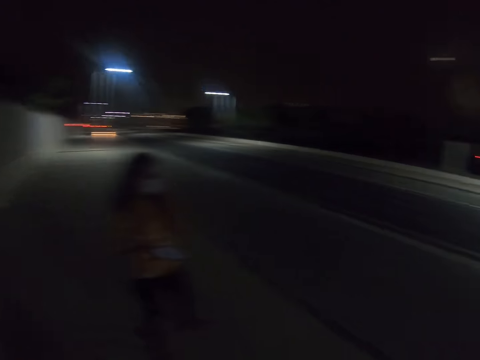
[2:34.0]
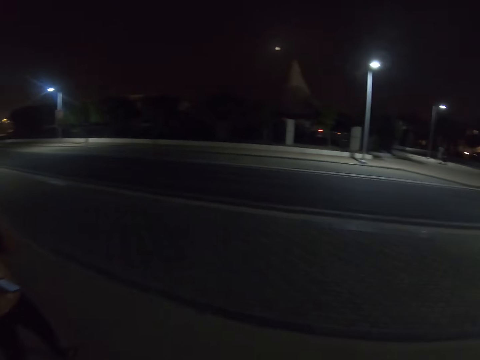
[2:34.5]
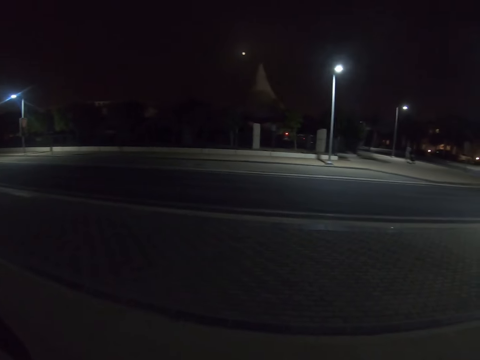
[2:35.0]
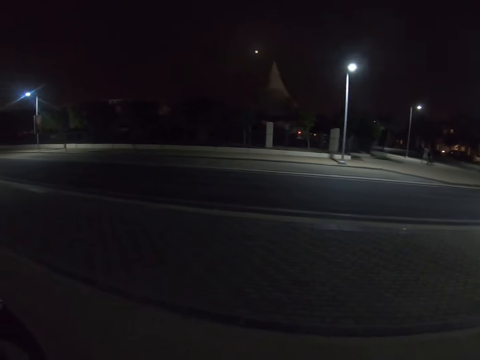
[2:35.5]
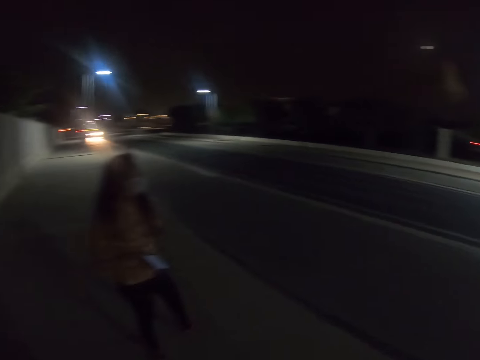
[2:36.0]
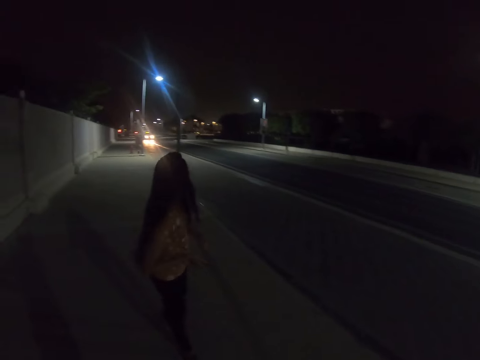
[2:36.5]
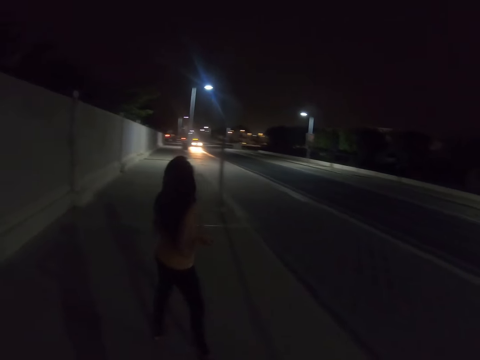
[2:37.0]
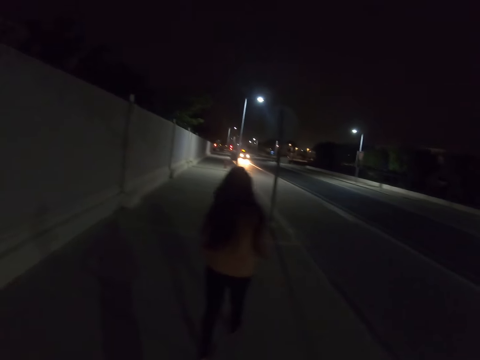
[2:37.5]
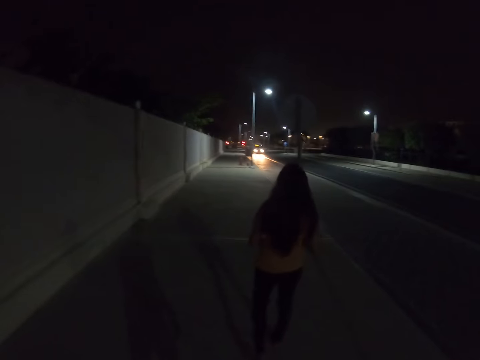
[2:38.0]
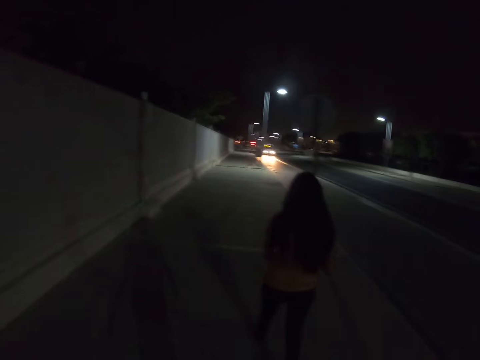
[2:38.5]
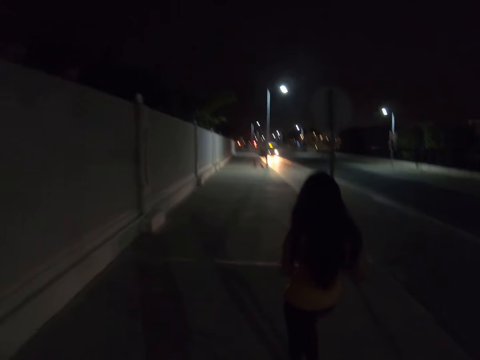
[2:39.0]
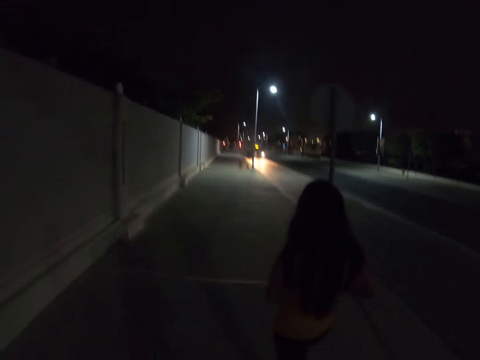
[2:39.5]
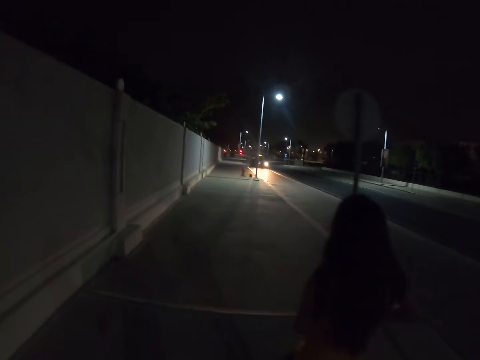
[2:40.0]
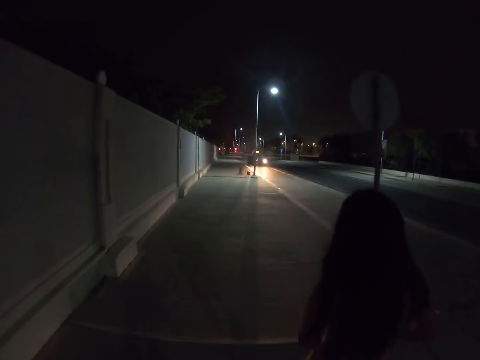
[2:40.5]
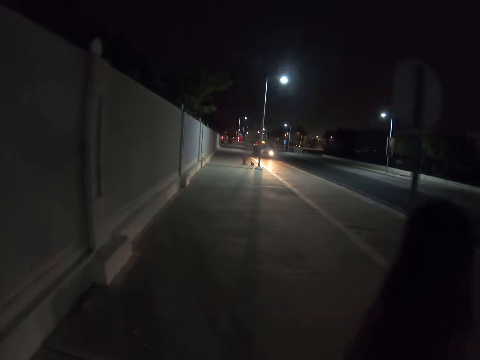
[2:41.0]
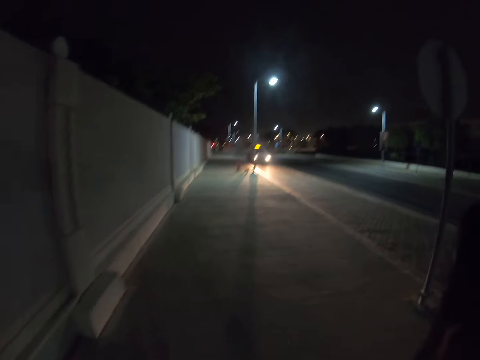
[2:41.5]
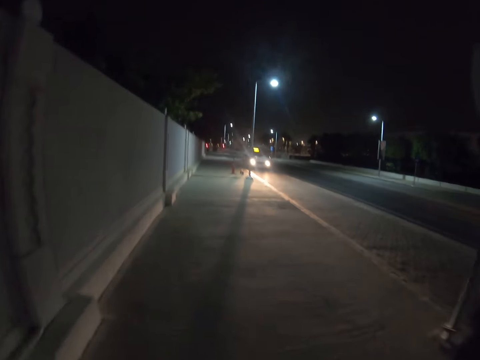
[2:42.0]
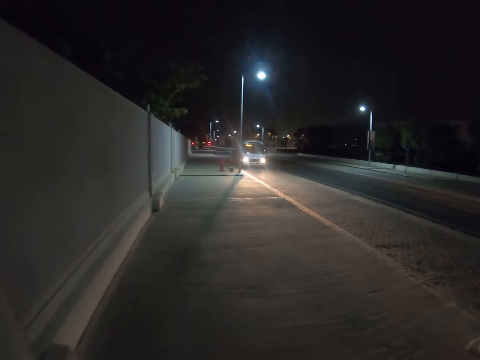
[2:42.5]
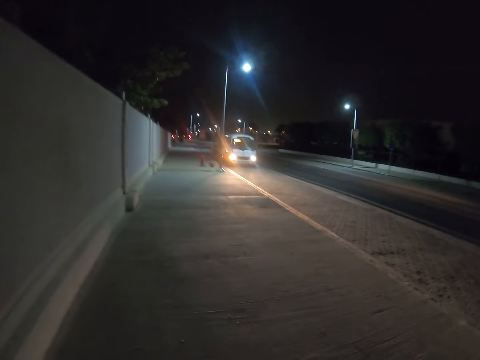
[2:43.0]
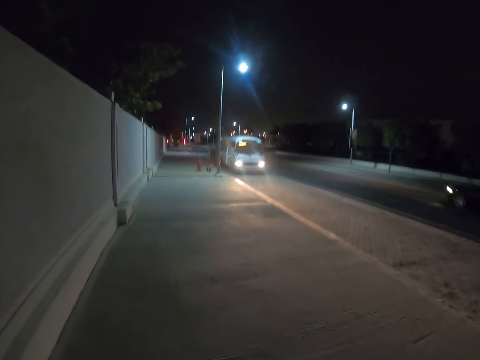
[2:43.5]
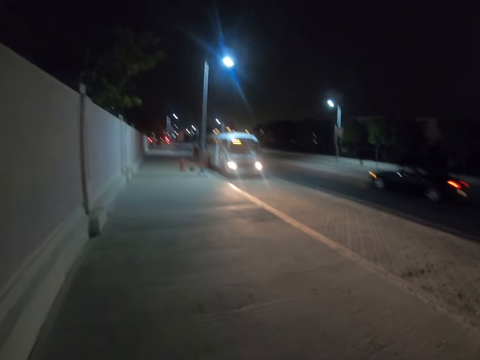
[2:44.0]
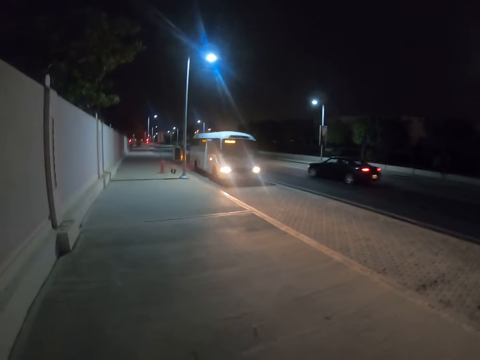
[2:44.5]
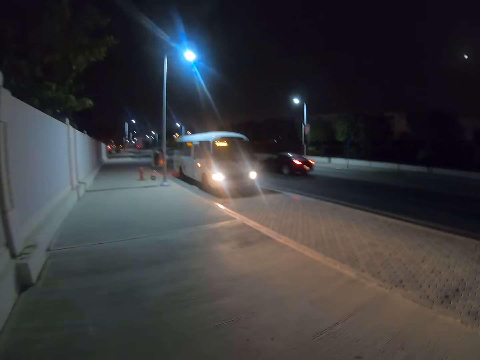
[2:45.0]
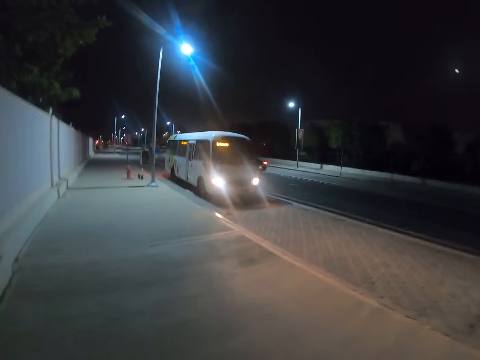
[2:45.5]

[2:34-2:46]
The camera wearer looks around the road. A woman looks around. The woman walks on the sidewalk. The camera wearer walks on the sidewalk.

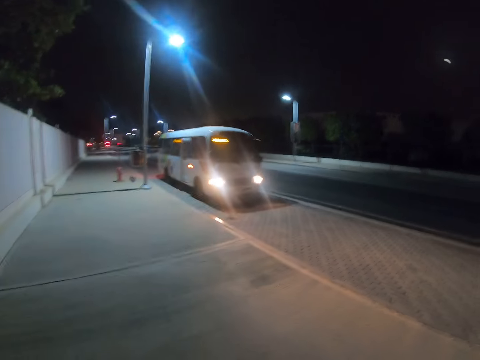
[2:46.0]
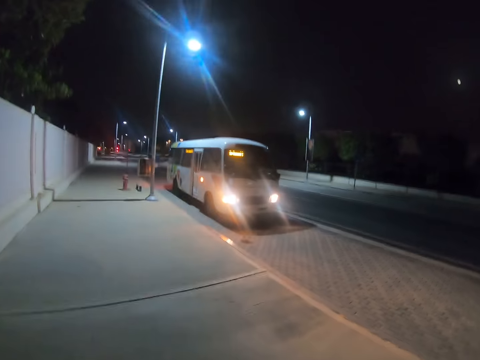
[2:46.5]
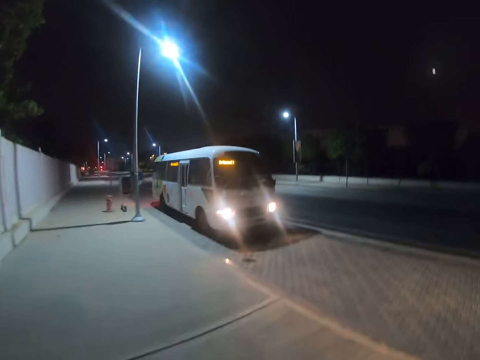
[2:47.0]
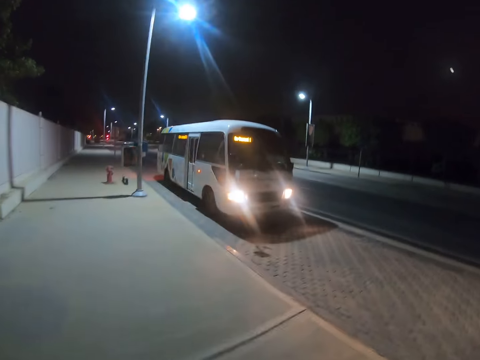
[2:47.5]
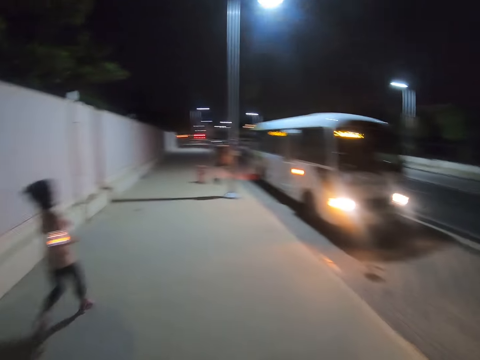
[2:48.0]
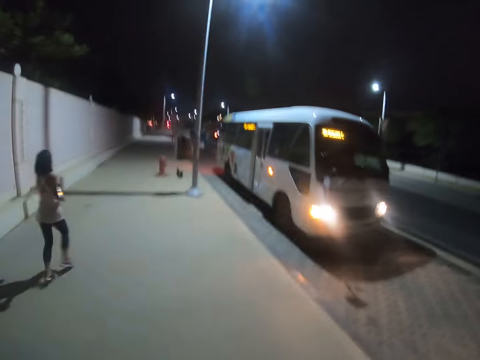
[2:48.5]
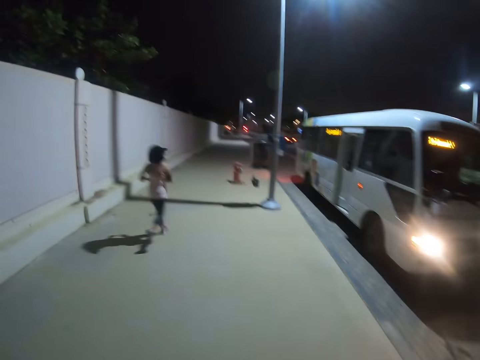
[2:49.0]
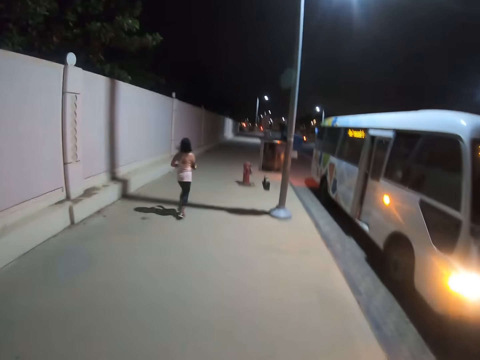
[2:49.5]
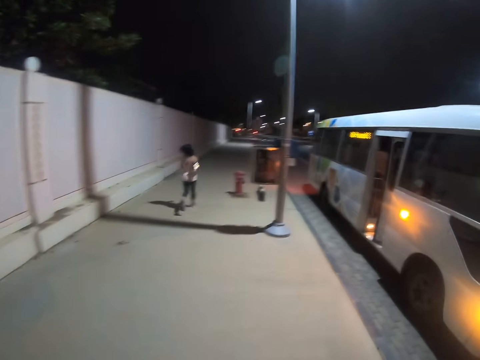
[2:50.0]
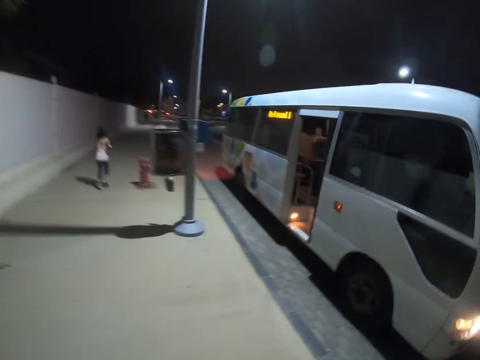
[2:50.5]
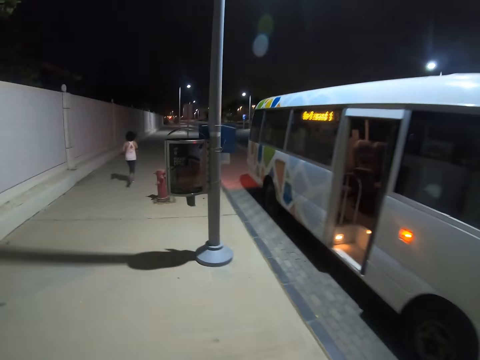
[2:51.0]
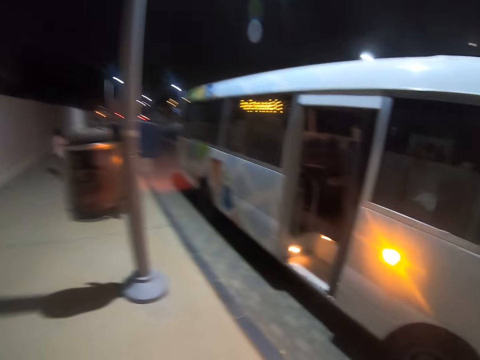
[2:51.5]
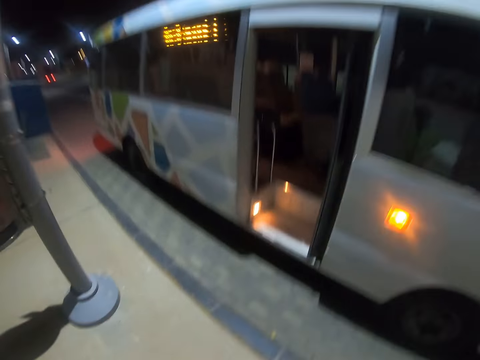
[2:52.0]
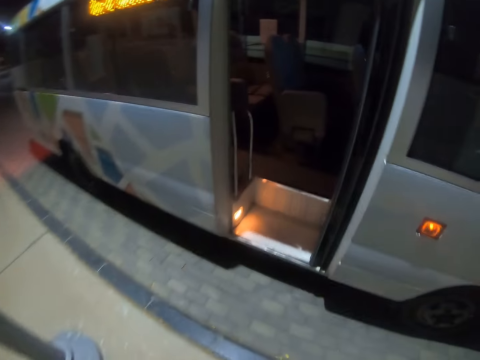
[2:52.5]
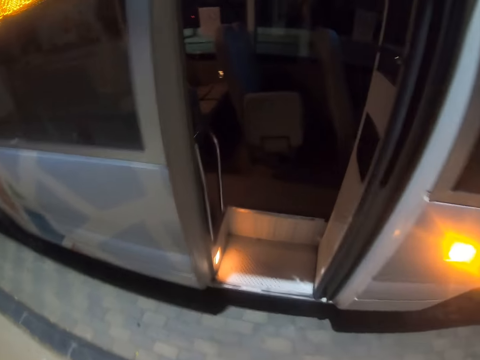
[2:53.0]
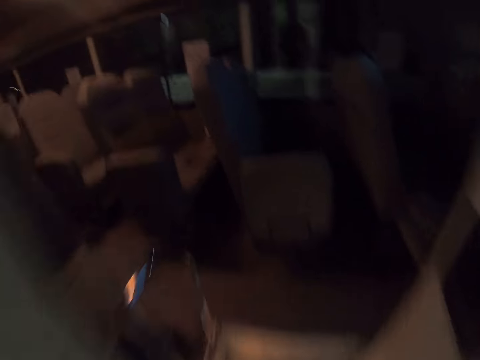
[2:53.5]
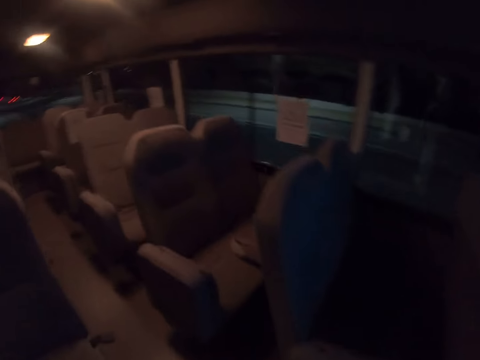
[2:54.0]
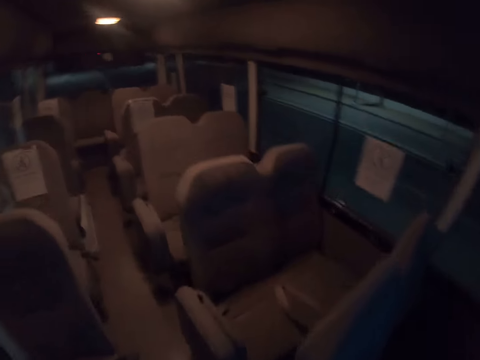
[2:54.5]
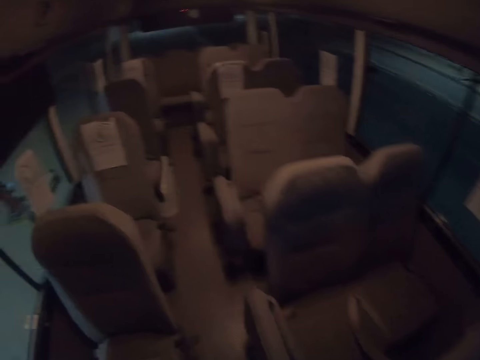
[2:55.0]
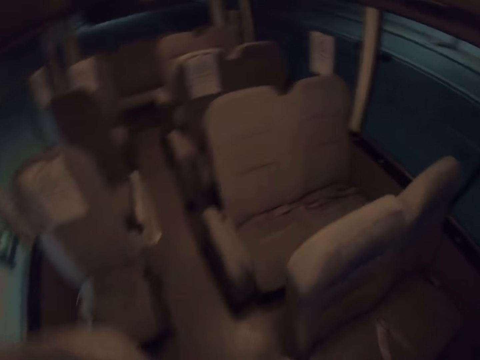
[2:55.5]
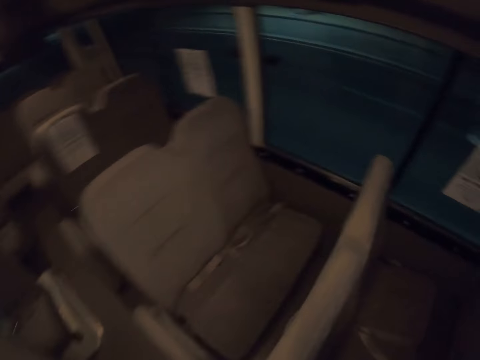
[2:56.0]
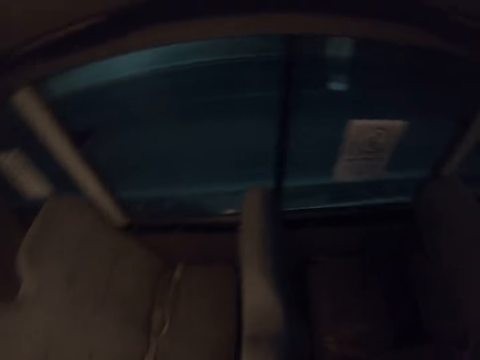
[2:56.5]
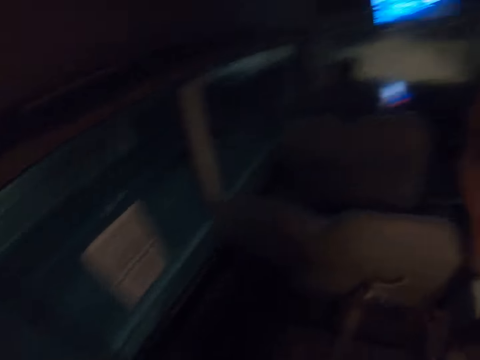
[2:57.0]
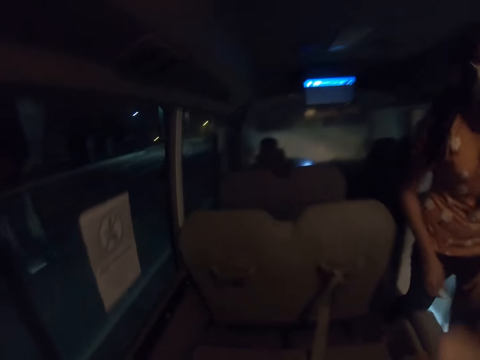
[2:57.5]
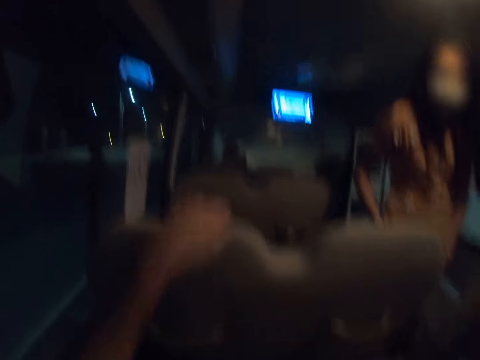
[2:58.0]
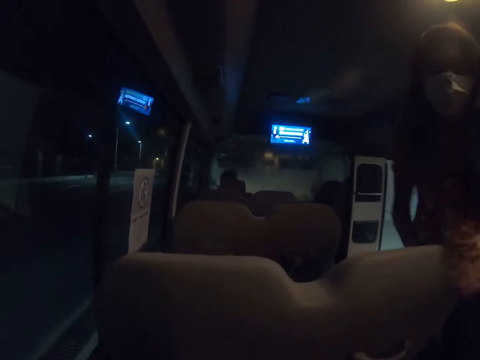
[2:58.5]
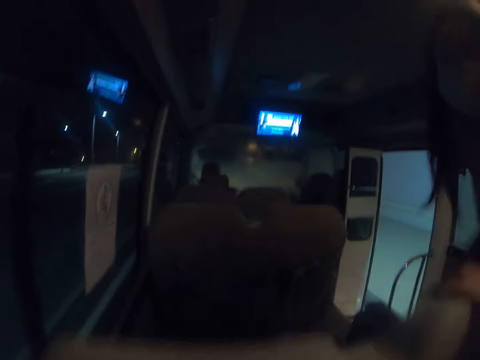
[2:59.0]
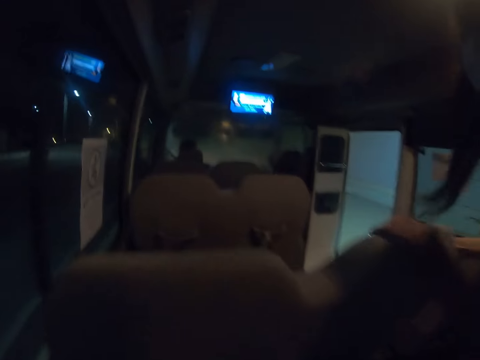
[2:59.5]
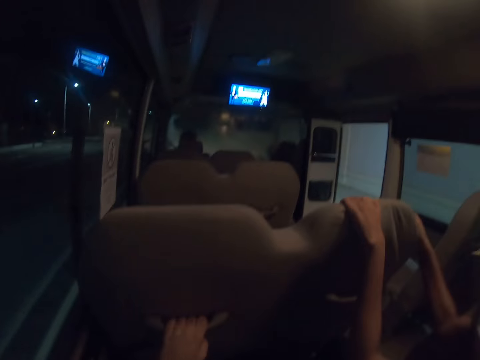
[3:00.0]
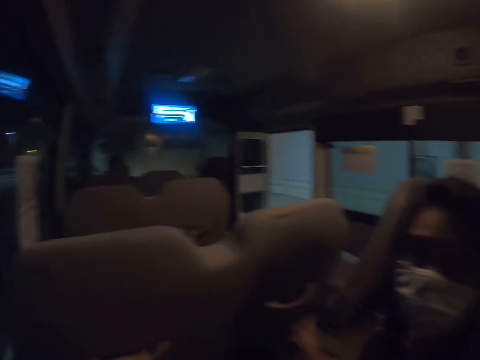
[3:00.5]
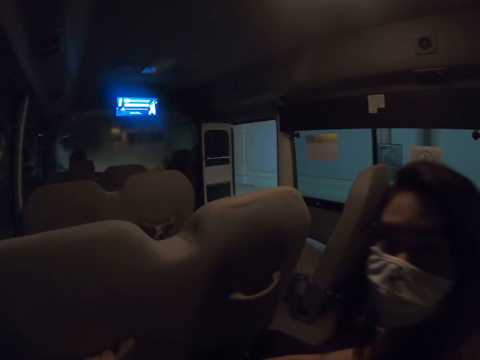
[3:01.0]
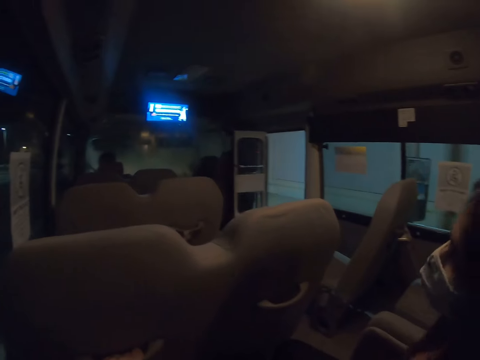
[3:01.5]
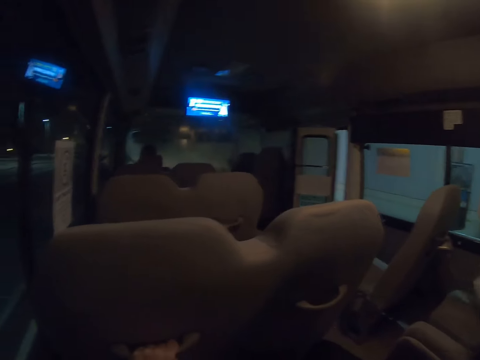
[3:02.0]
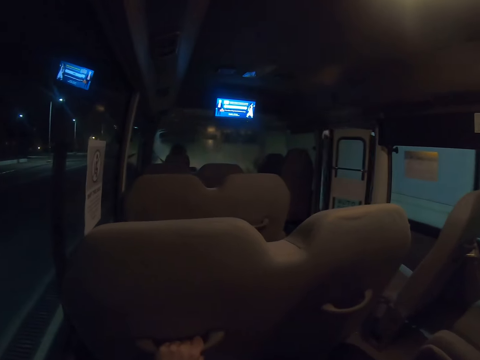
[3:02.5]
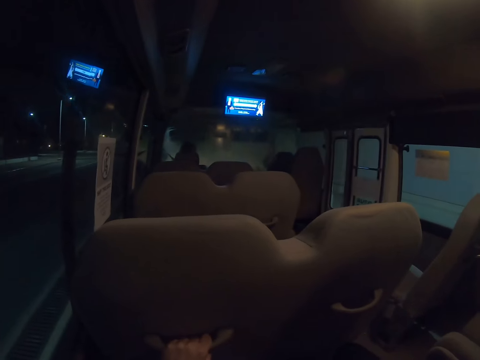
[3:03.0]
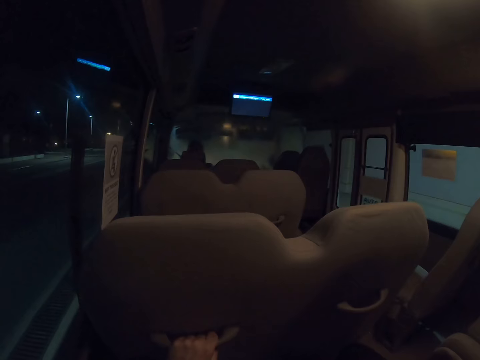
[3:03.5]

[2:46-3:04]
A person runs on the sidewalks. The camera wearer gets in the bus and walks in the bus. They sit on the chair in the bus. A woman boards in the vehicle. The woman walks in the bus. The woman sits on the chair in the bus. The woman looks at the camera wearer.
